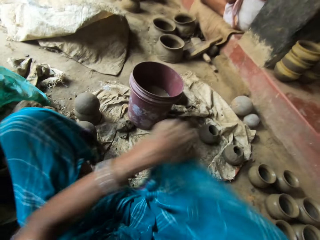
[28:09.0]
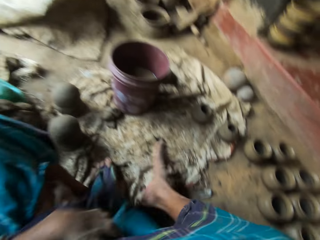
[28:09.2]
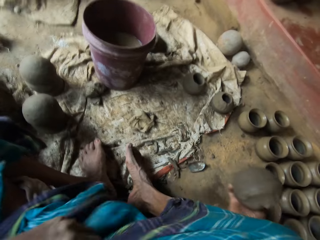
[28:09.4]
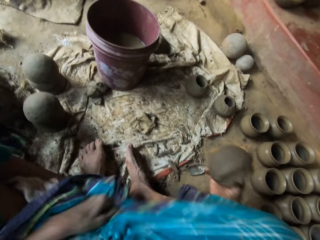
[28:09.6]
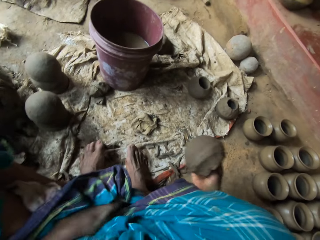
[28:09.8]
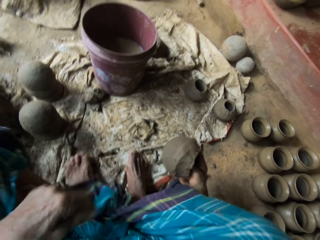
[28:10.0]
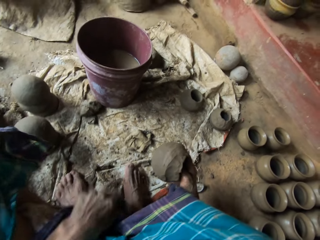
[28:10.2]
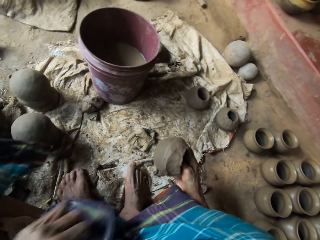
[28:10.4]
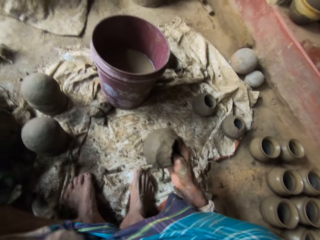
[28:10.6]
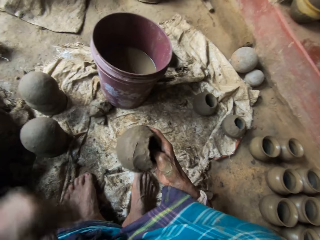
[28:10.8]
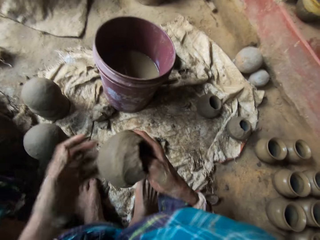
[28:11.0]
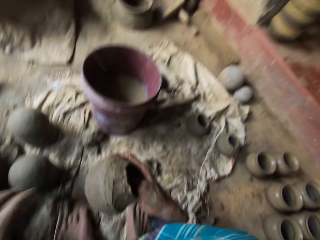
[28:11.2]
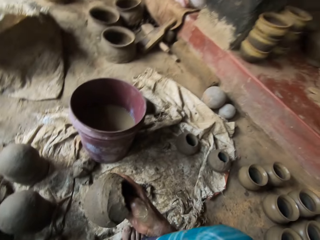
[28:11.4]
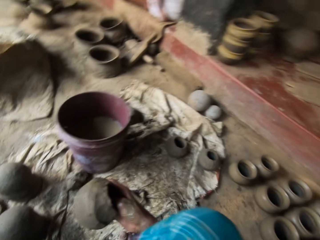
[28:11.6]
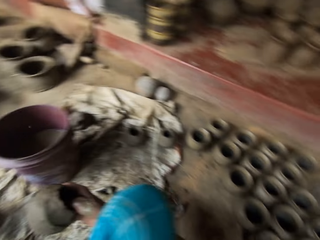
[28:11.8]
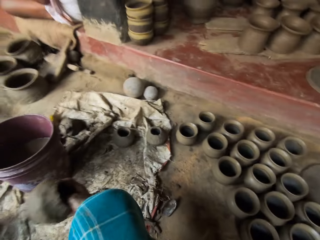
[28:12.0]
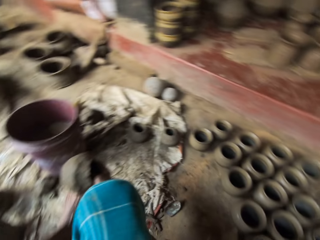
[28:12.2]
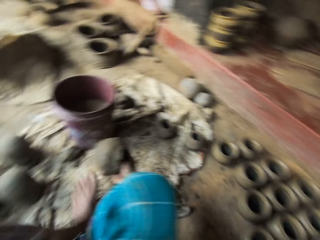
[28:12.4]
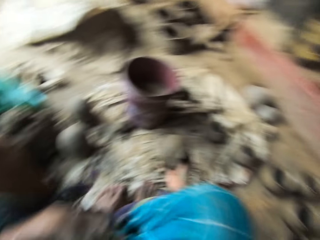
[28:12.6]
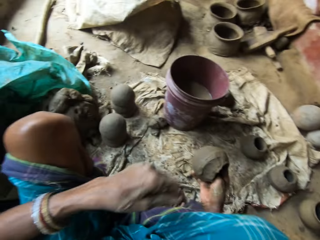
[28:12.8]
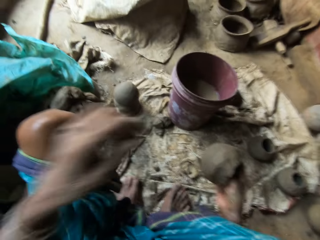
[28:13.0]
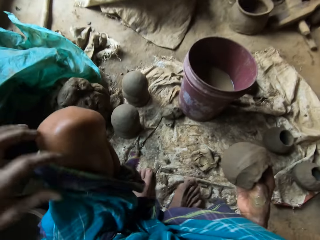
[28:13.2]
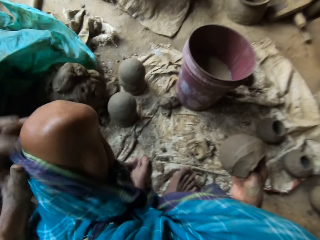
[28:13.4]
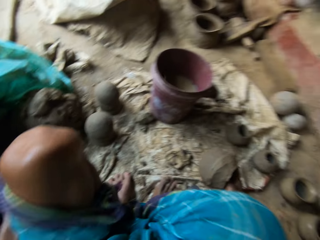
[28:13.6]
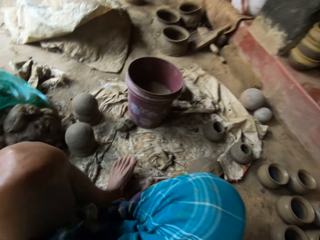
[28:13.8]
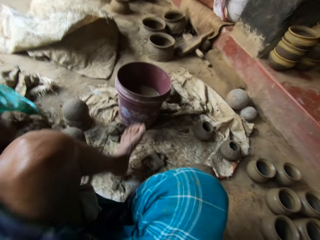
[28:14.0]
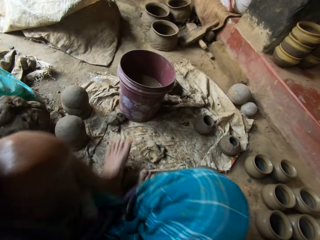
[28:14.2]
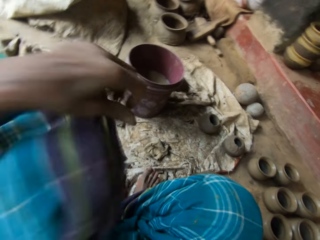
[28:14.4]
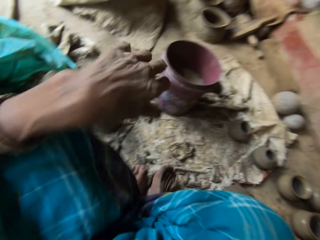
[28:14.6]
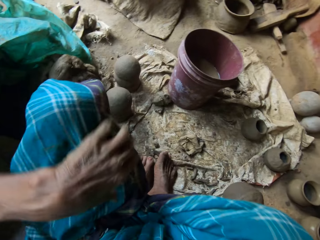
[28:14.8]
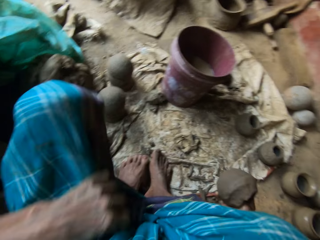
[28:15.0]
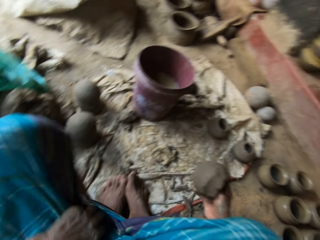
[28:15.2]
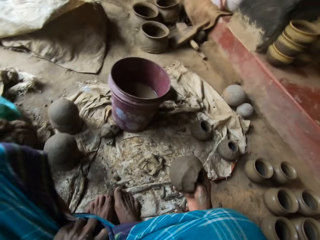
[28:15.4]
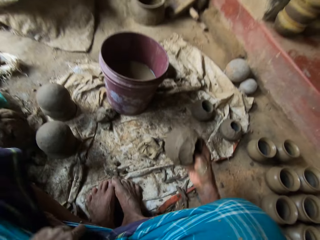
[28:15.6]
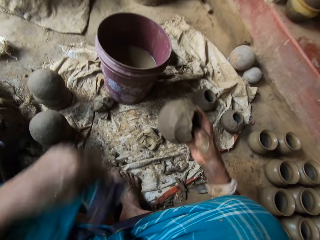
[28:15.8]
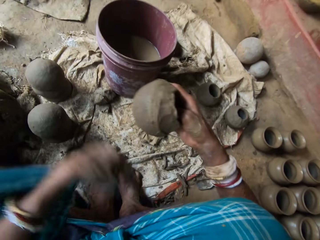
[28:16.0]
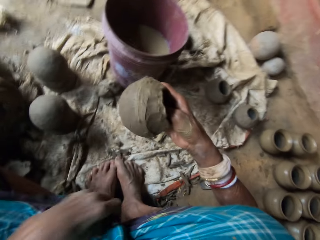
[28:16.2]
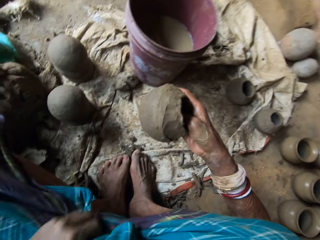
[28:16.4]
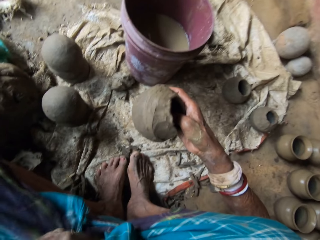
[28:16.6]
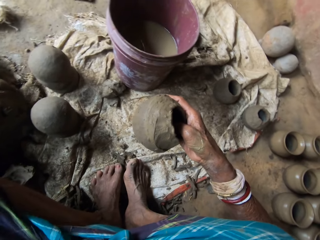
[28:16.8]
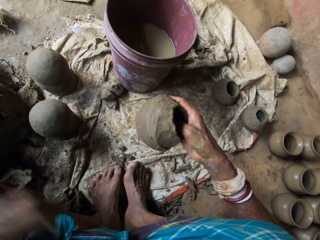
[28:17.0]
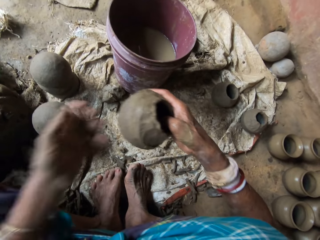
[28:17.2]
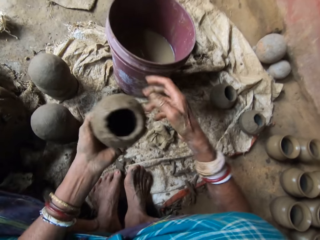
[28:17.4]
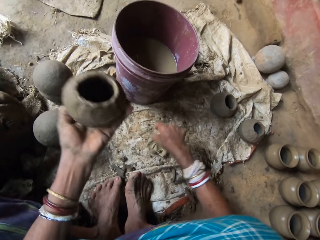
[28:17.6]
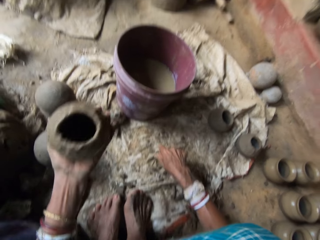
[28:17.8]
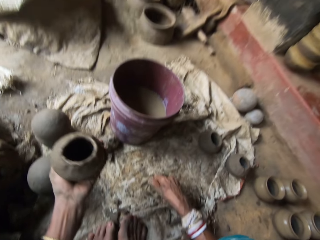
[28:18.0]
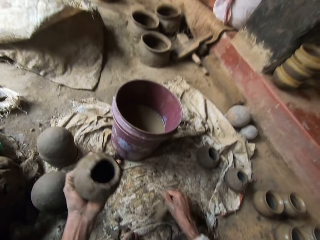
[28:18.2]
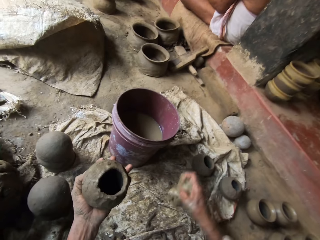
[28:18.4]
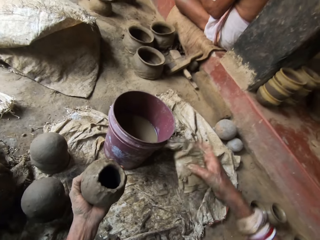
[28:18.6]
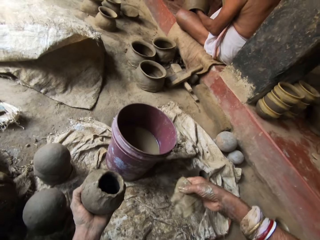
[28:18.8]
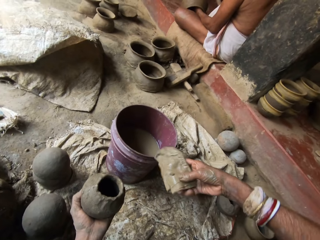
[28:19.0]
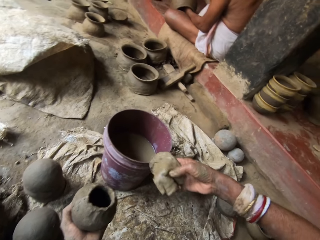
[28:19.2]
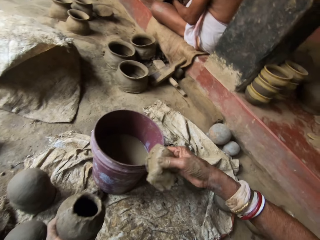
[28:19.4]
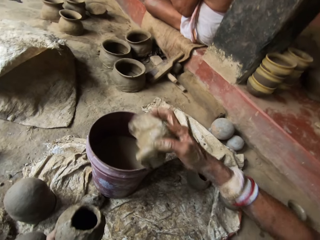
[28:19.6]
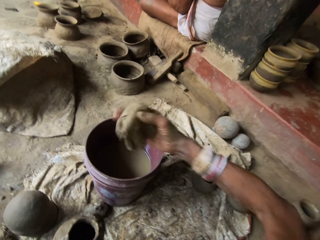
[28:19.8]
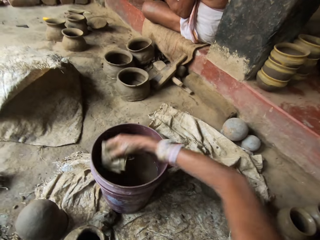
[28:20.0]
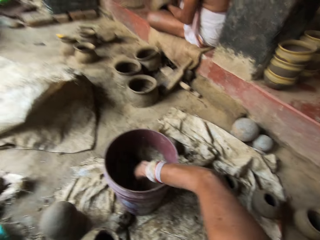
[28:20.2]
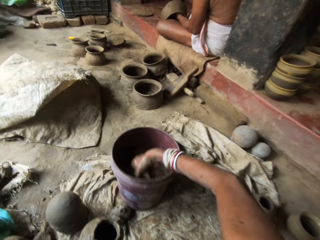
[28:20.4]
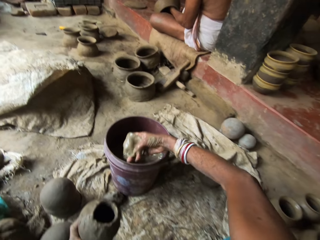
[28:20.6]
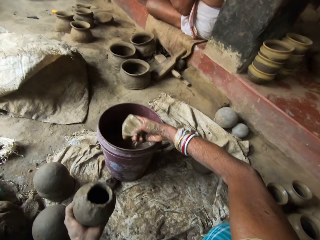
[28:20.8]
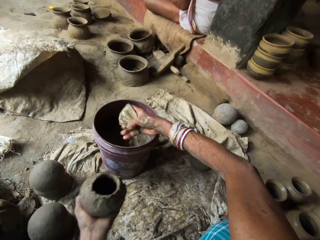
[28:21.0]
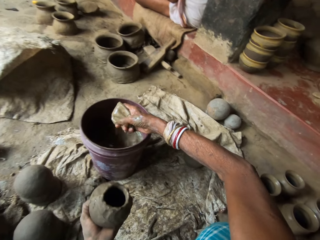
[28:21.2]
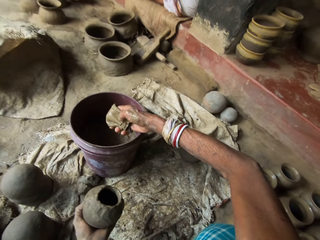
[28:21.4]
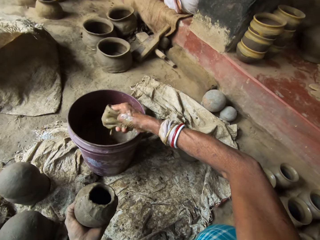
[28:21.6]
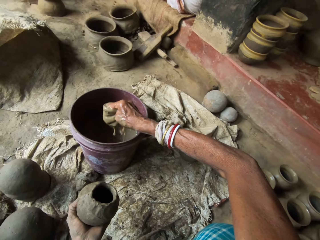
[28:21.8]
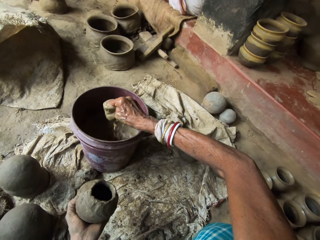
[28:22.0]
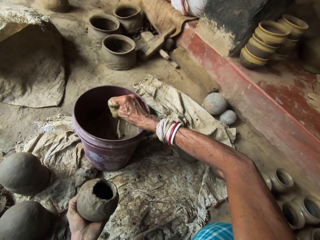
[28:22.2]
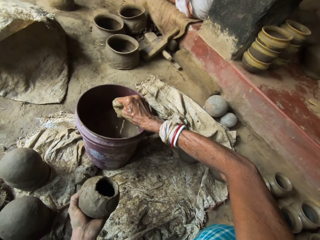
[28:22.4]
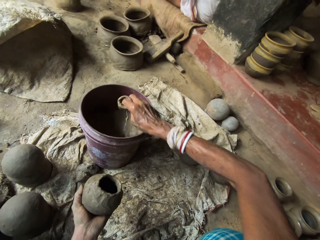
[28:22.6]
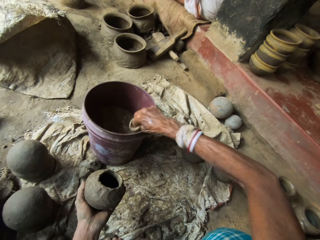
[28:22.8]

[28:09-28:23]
The camera wearer picks up a pot. She covers herself with clothing. She holds the wet clay pot. She moves the wrapper on her body. She picks up a piece of cloth on the floor. She soaks the piece of cloth in a half-filled water bucket. She squeezes excess water from the cloth piece into the bucket.

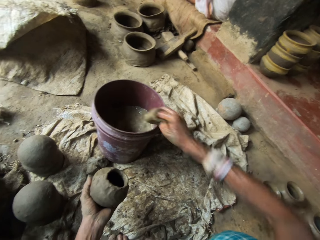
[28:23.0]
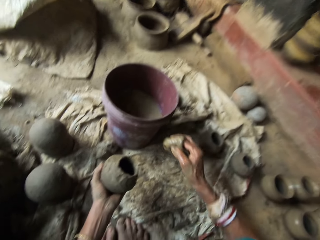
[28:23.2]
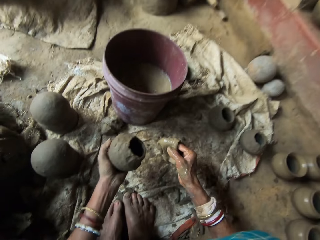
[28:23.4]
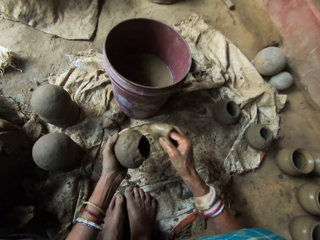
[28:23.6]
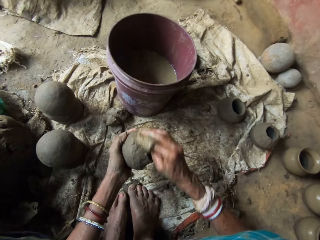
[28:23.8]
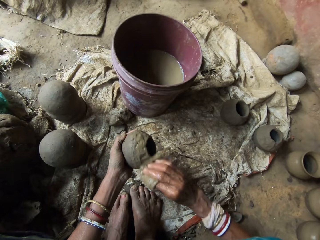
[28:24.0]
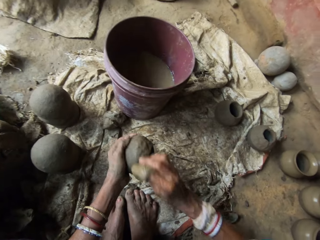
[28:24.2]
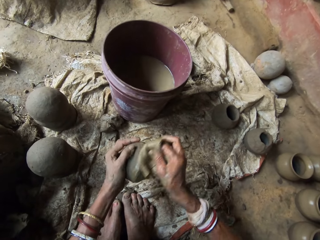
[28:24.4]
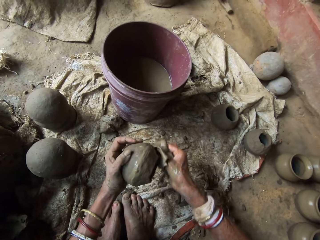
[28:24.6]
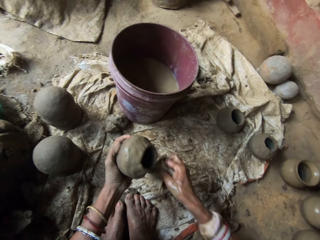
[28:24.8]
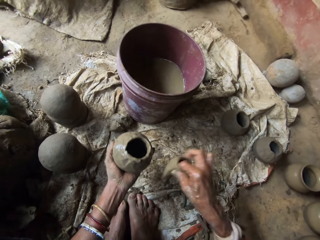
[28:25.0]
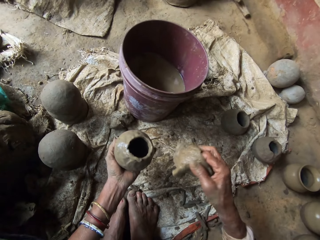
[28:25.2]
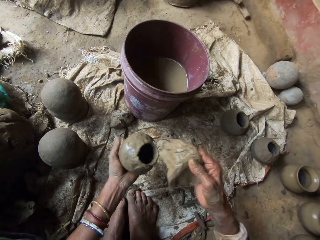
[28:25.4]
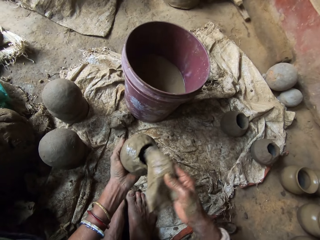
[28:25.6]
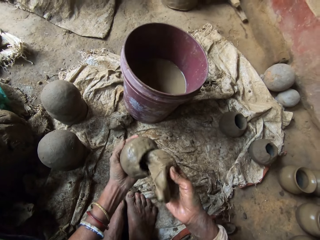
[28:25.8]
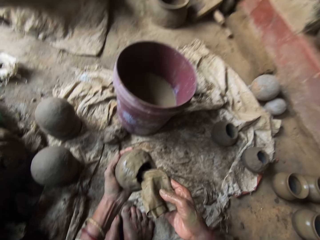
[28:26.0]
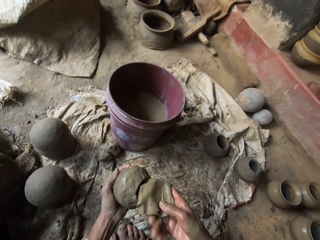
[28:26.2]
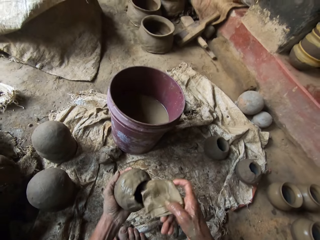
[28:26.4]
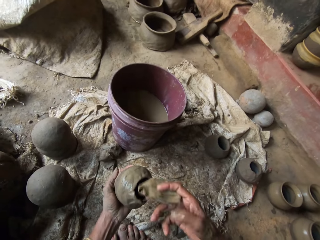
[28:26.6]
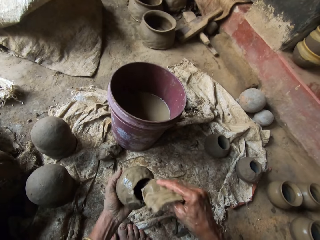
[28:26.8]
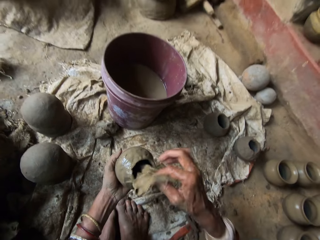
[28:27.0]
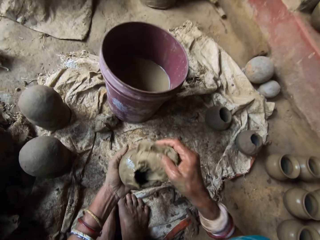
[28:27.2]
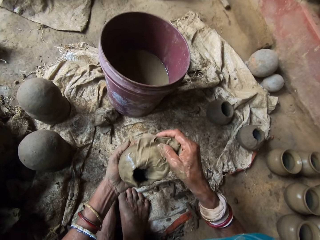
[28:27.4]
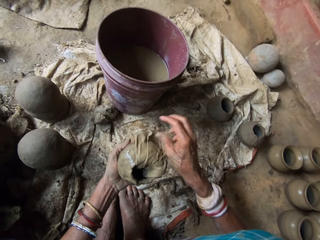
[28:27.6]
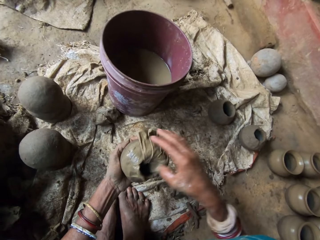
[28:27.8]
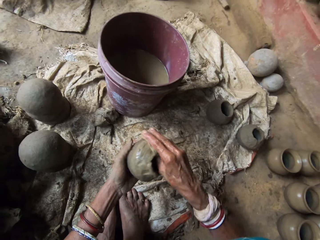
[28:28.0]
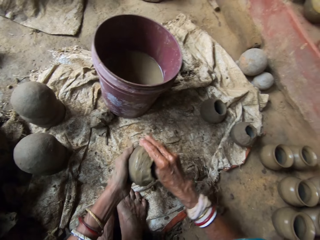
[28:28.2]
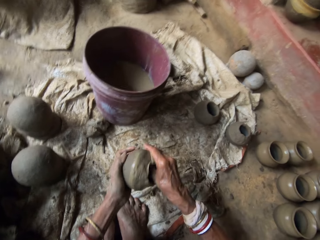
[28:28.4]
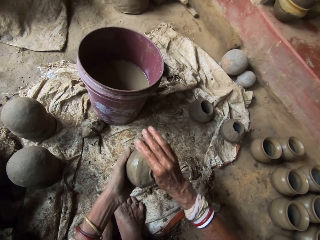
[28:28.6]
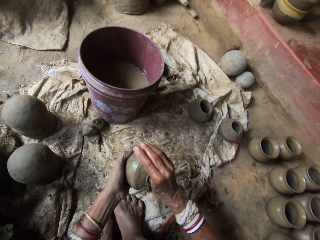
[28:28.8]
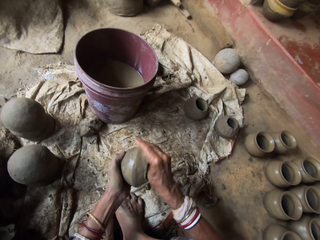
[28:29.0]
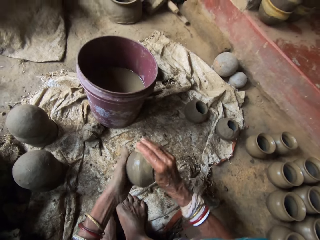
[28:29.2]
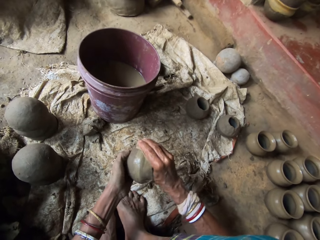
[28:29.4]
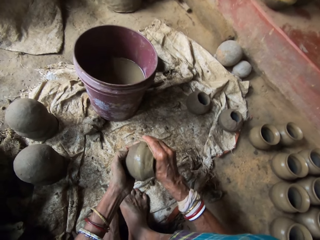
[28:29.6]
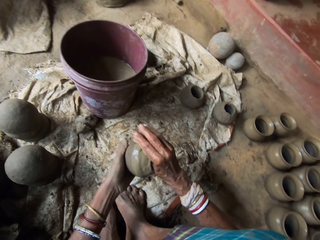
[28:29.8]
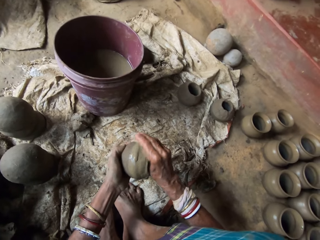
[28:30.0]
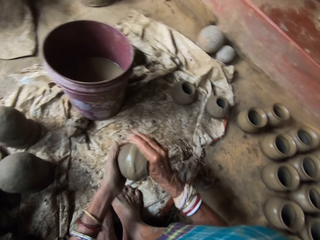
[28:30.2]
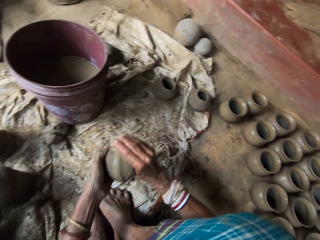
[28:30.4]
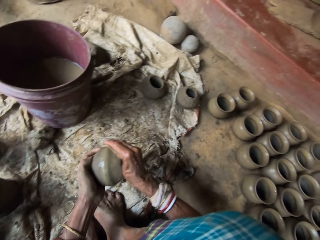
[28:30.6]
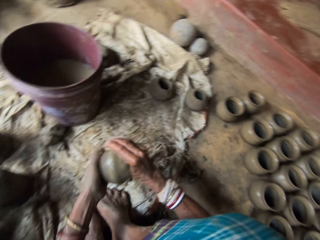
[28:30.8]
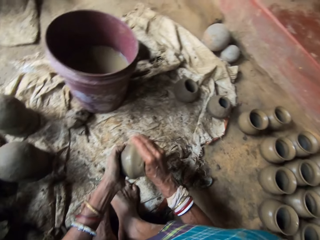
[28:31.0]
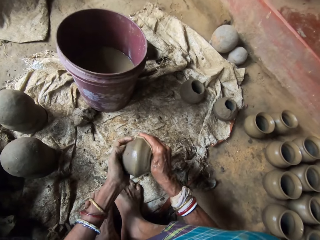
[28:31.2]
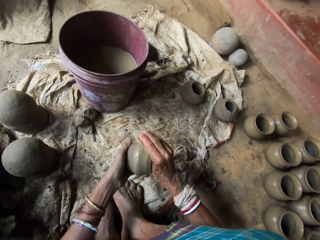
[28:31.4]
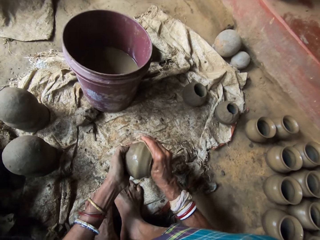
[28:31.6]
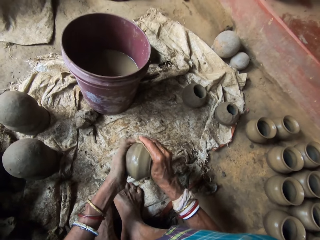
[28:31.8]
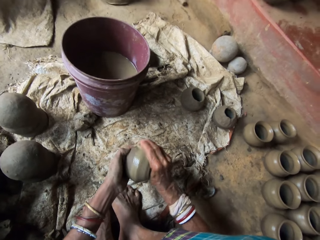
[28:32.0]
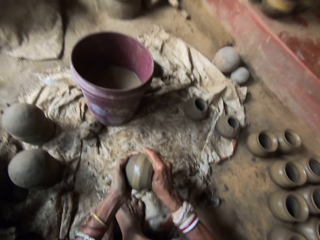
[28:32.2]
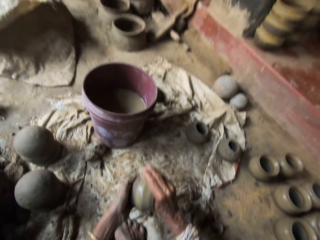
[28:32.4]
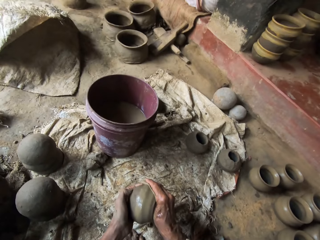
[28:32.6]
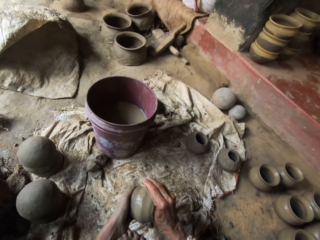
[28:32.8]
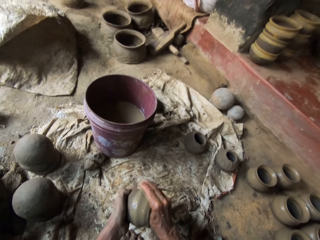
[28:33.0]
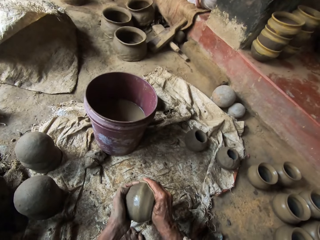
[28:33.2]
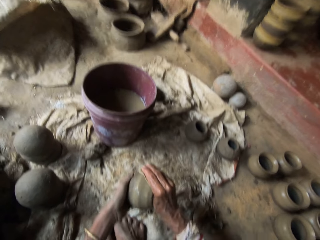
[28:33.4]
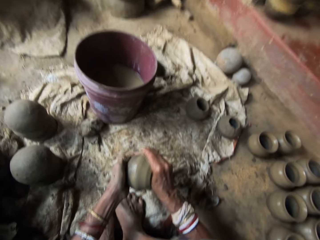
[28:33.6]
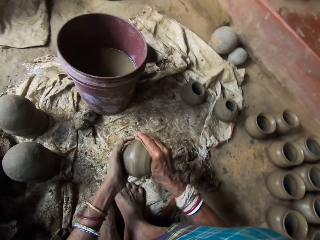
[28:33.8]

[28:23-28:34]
The camera wearer polishes a wet clay pot using a wet cloth piece.
